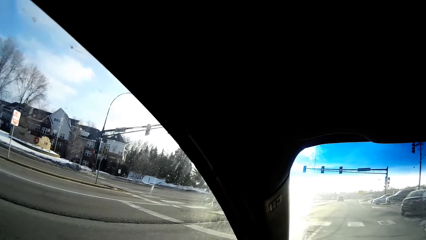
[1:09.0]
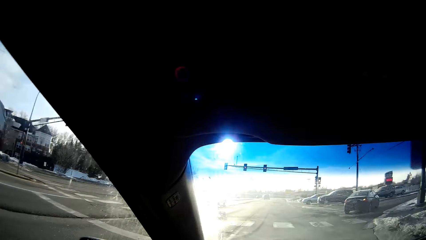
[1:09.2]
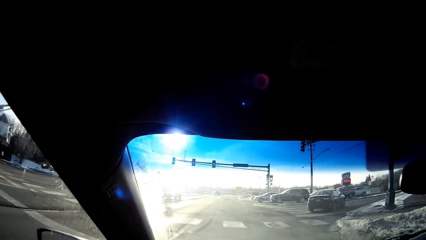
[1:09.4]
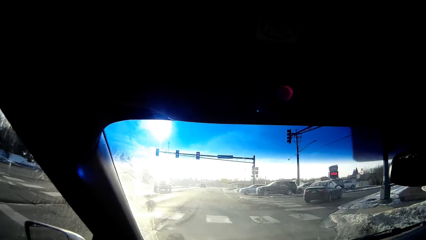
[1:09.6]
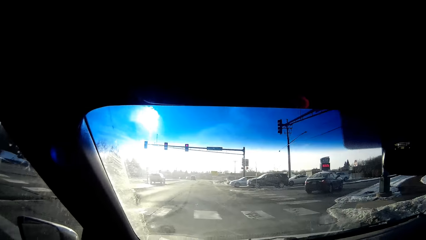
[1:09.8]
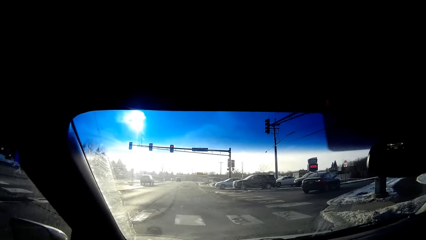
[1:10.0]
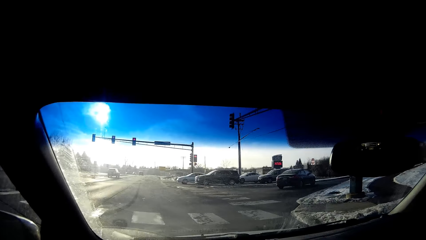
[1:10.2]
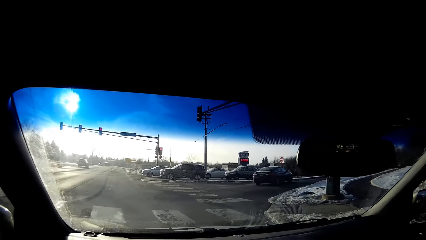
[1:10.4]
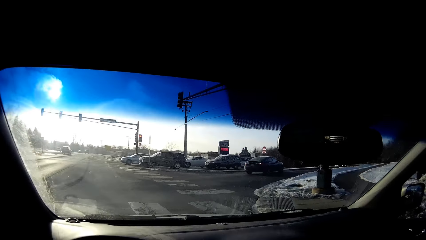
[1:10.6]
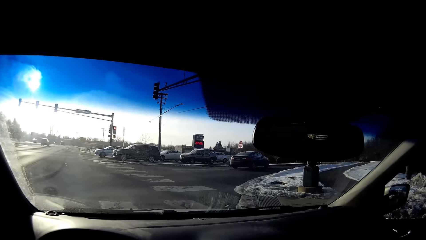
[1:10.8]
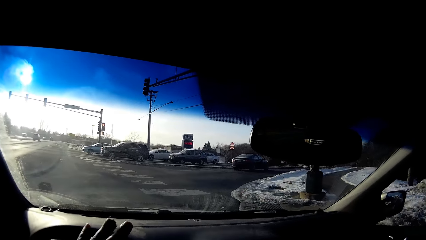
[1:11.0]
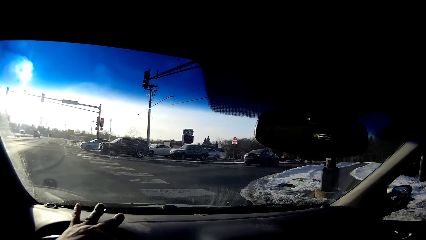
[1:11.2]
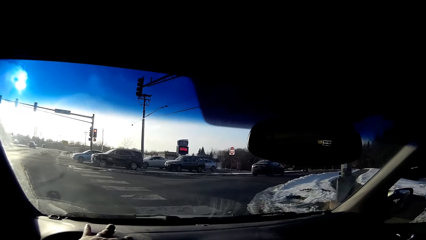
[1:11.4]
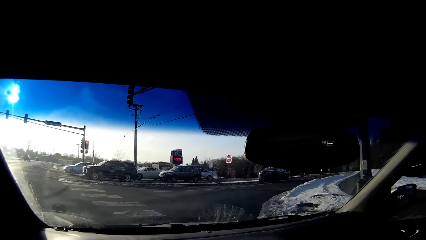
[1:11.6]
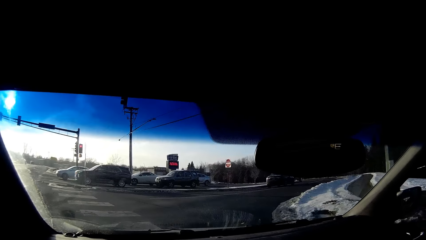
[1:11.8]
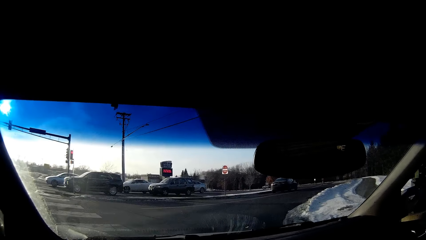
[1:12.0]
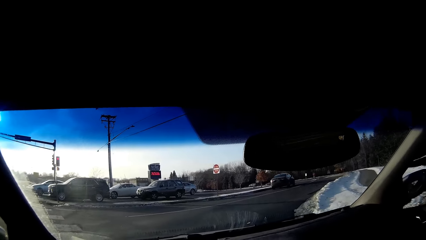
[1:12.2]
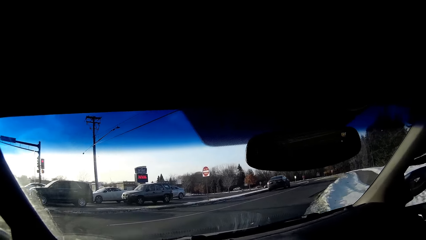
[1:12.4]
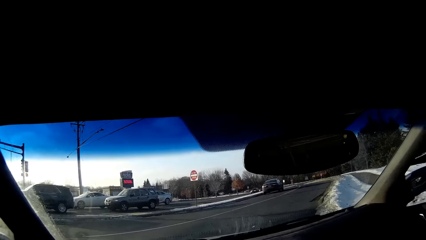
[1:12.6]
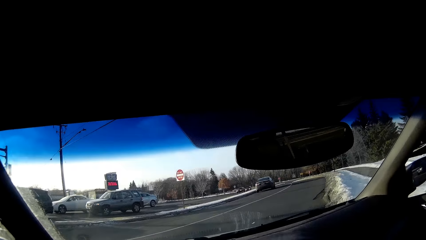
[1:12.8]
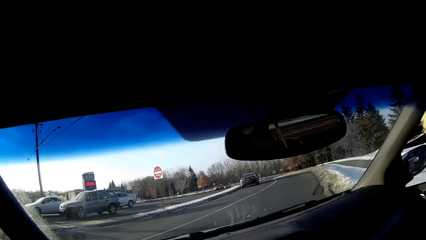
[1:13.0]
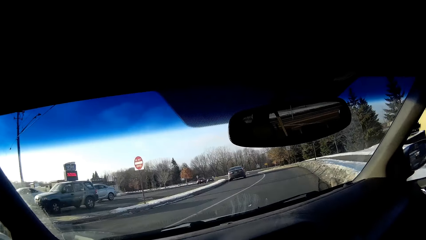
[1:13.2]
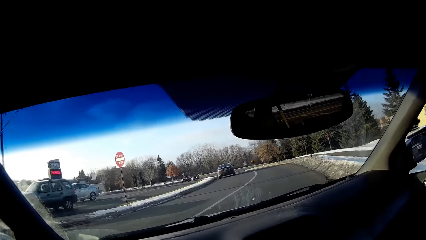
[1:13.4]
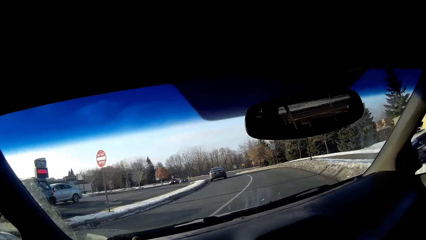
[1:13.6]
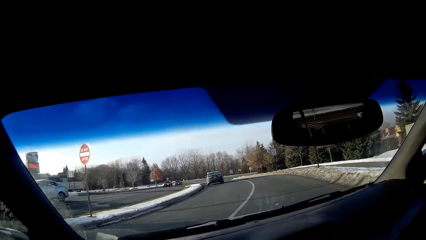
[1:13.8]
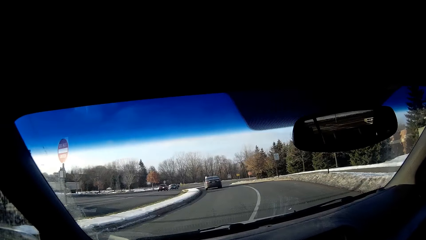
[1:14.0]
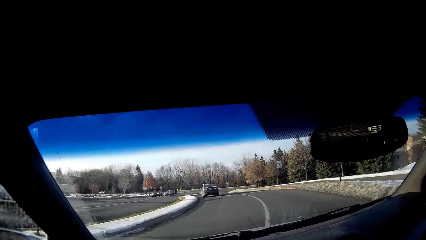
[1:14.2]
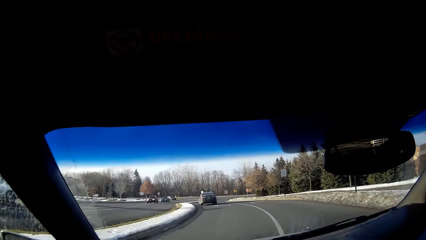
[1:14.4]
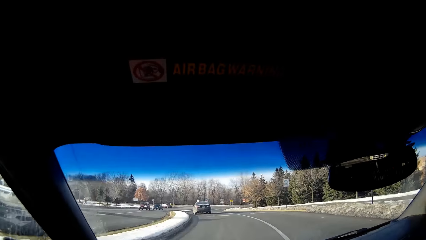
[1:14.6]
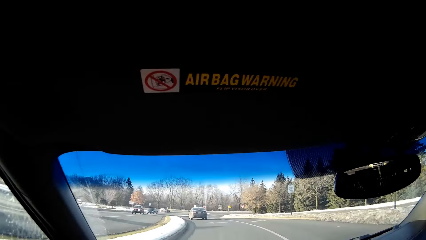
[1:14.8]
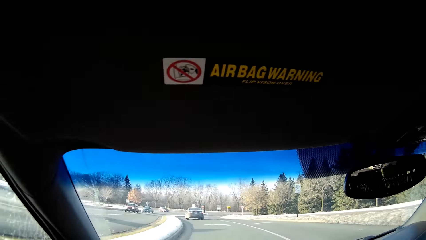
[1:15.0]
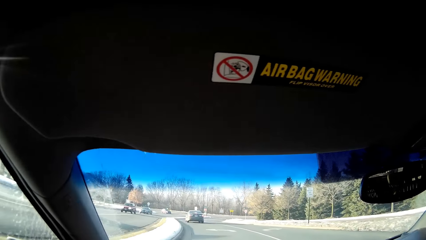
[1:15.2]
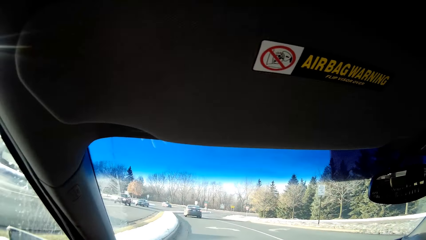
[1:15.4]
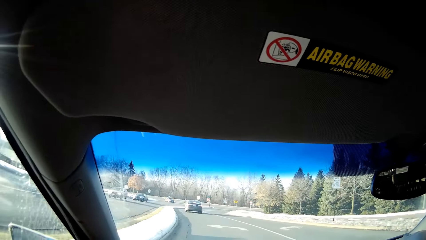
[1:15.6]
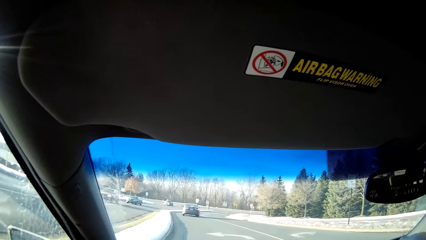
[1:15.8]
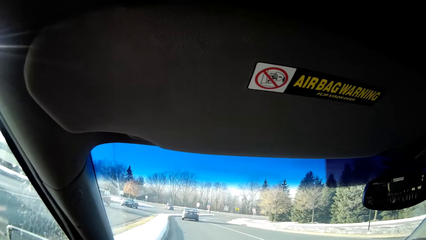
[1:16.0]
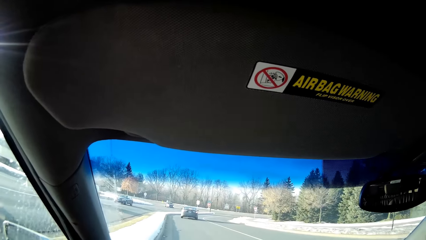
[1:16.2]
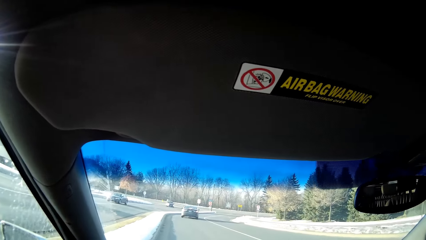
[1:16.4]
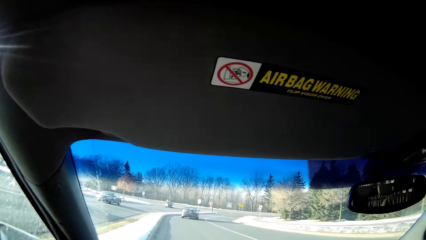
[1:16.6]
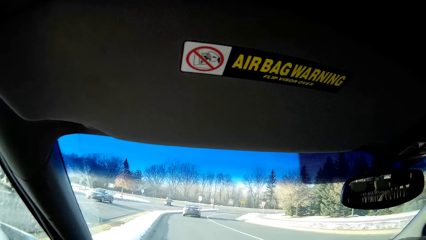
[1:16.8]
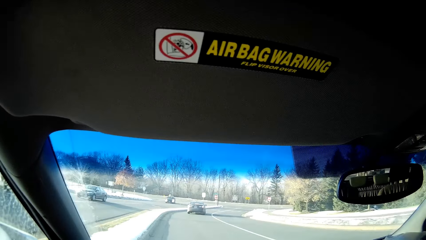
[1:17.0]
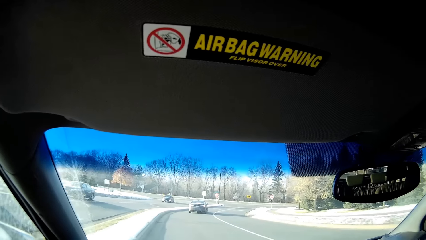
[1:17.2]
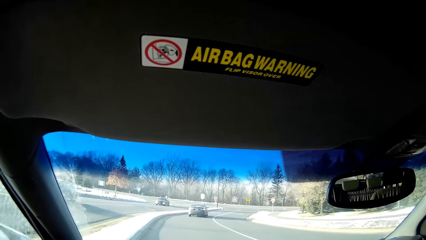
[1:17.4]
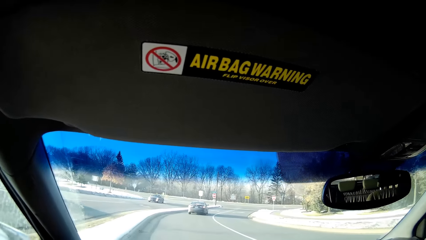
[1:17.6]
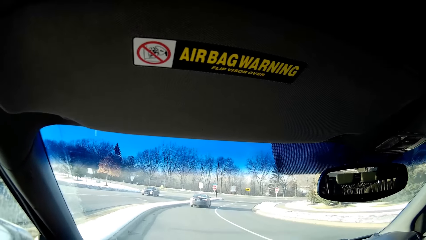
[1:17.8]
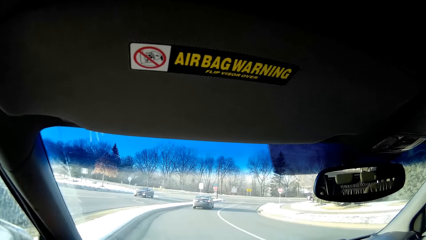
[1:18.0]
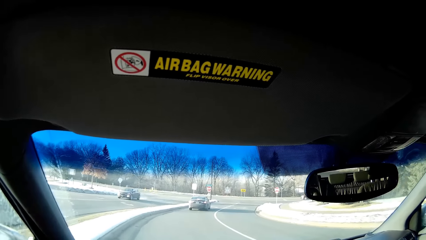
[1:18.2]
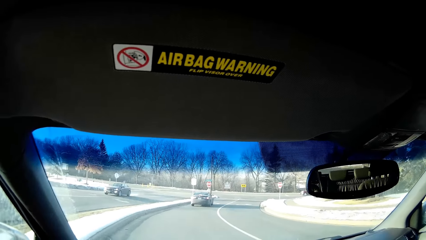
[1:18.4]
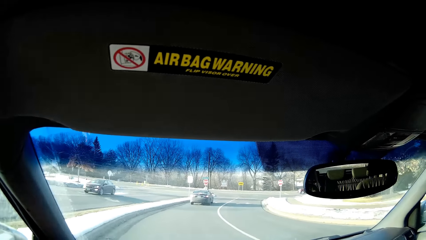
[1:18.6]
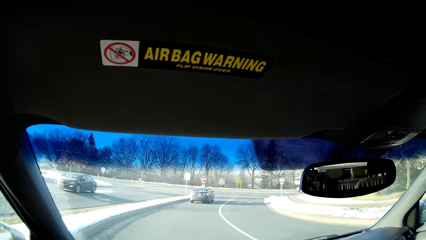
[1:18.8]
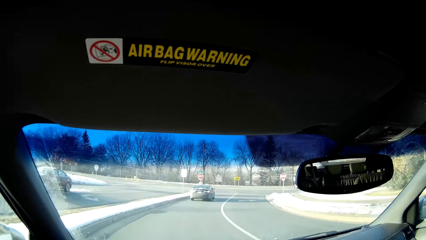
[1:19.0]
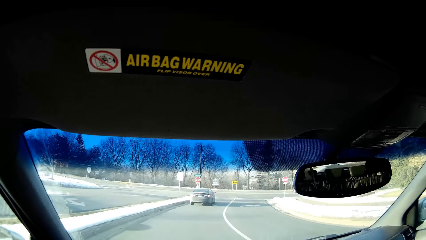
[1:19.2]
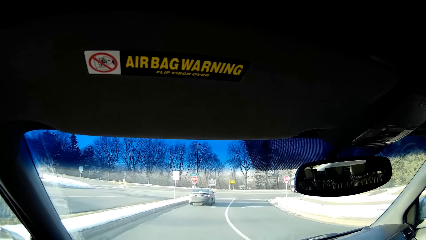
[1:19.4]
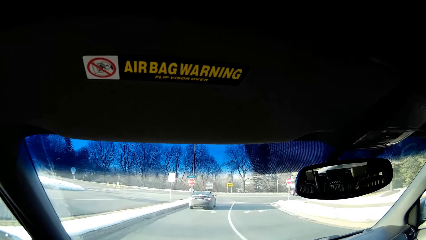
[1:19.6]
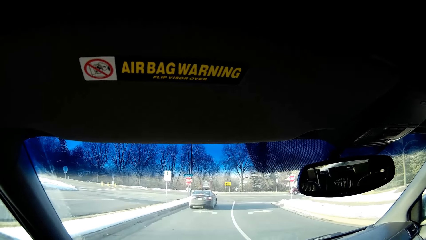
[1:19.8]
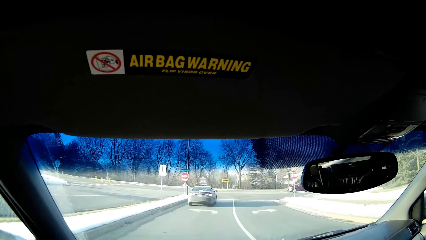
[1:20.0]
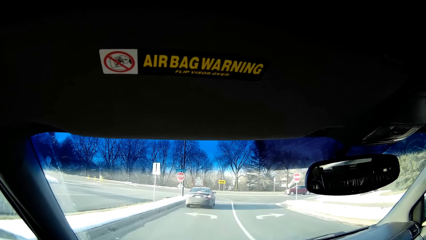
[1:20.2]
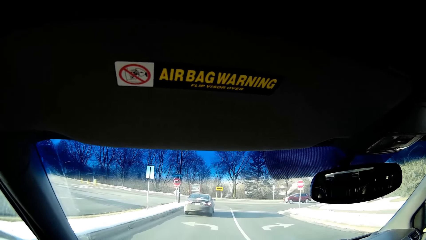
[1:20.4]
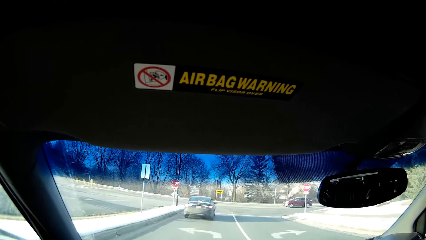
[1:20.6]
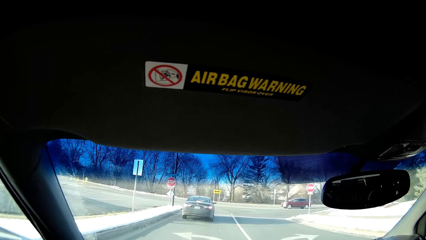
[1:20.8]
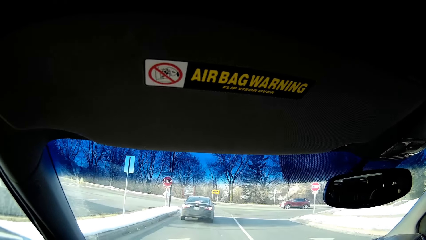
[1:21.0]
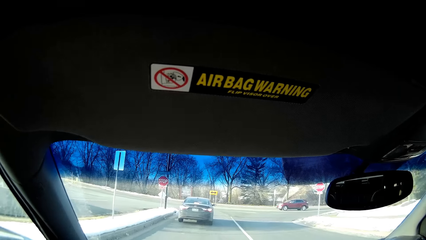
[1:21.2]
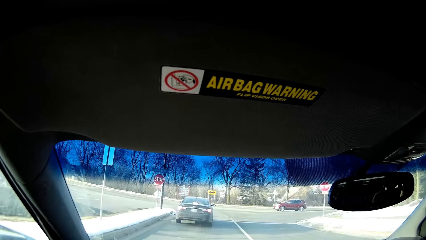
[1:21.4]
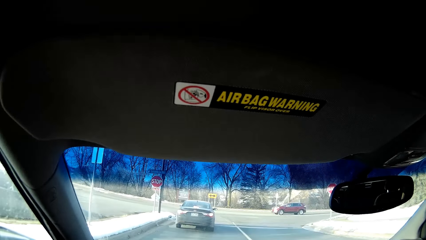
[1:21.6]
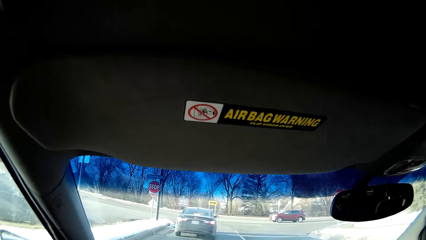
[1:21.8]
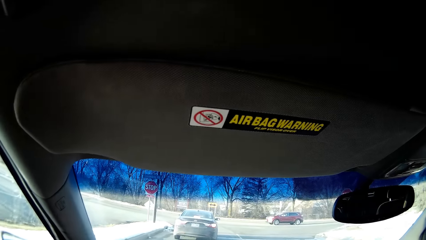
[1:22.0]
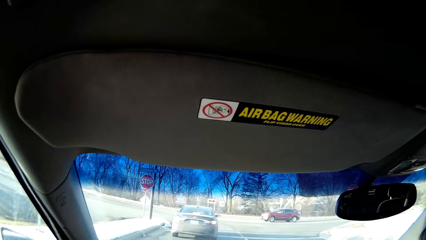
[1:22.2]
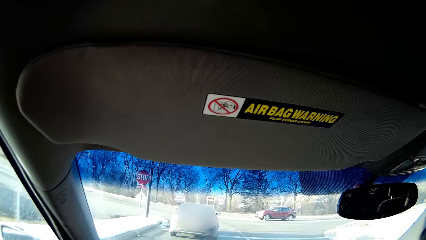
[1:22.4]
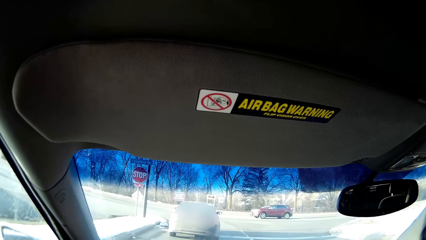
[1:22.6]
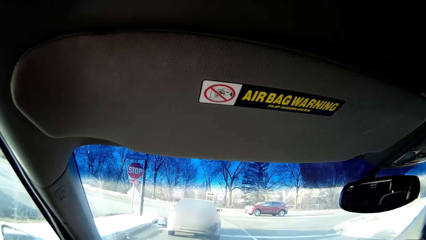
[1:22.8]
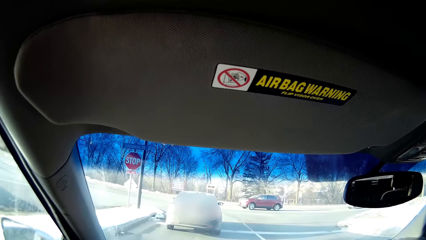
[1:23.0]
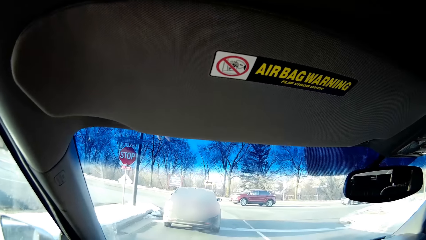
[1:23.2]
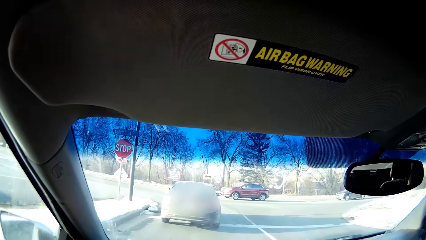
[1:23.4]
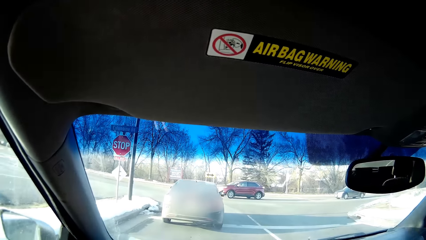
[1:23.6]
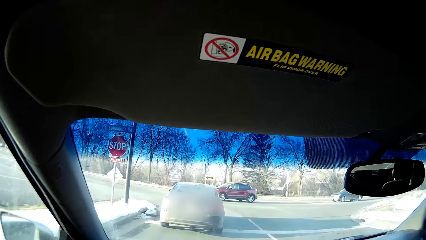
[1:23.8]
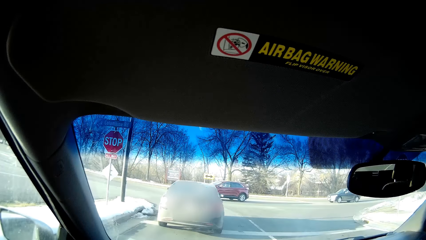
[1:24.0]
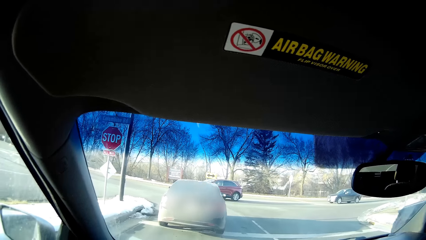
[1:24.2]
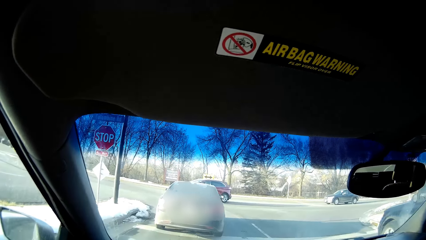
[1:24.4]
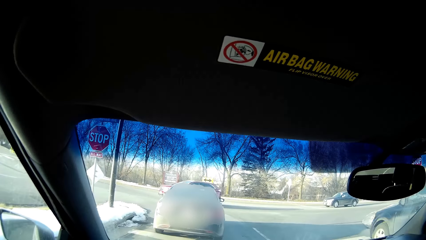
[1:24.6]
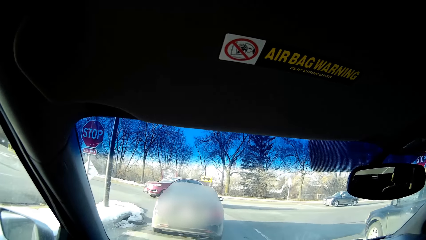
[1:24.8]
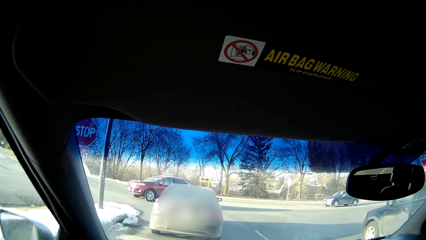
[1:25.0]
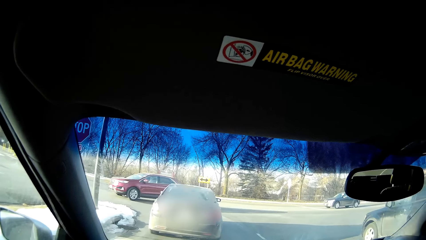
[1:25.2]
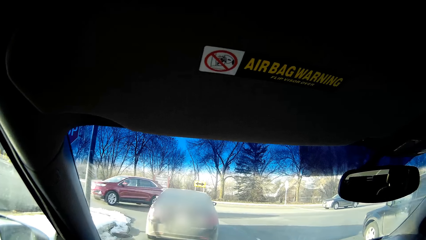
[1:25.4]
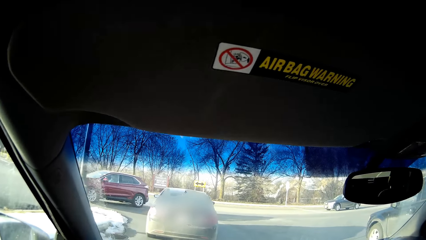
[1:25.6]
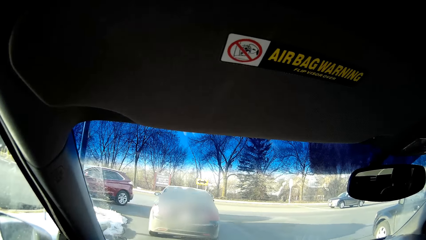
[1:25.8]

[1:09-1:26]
The camera wearer looks around. They turn around. They drive on the road.
